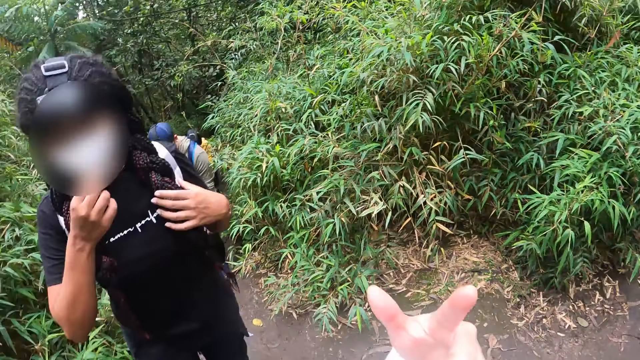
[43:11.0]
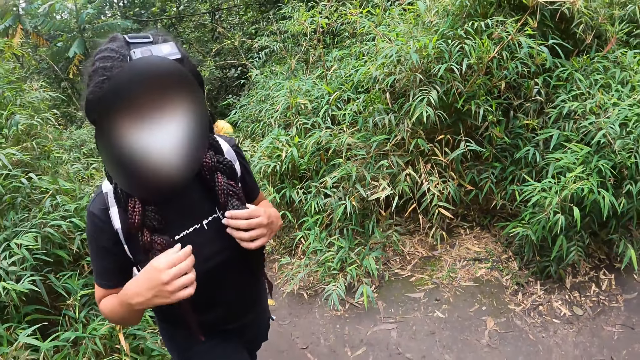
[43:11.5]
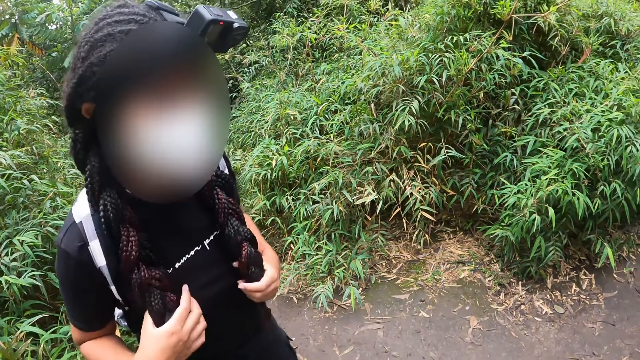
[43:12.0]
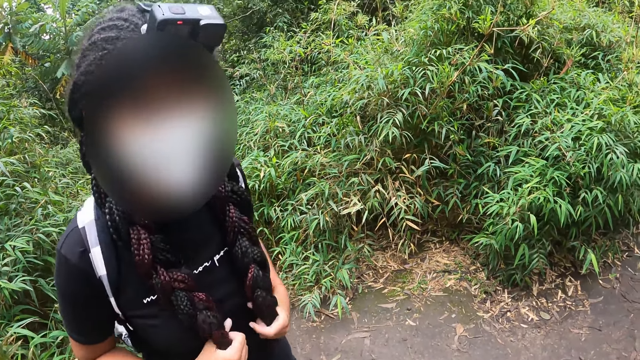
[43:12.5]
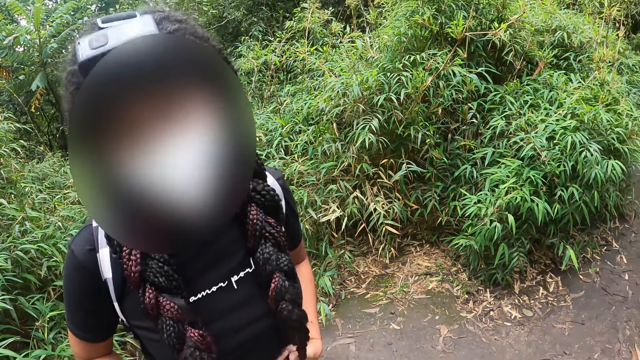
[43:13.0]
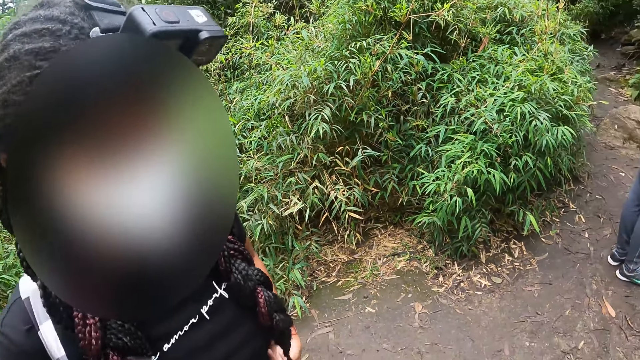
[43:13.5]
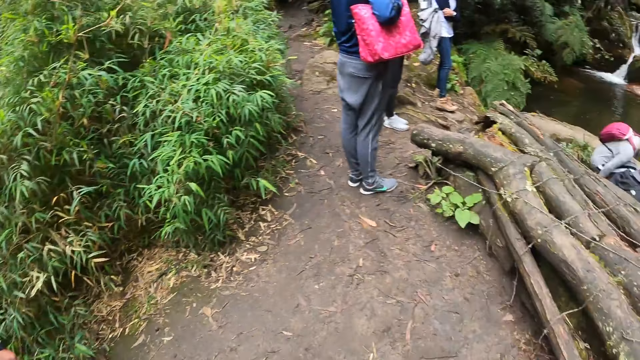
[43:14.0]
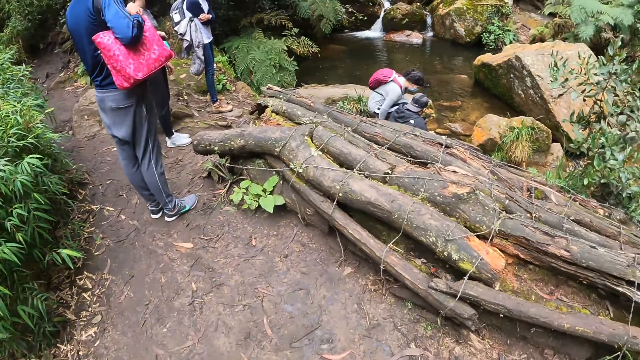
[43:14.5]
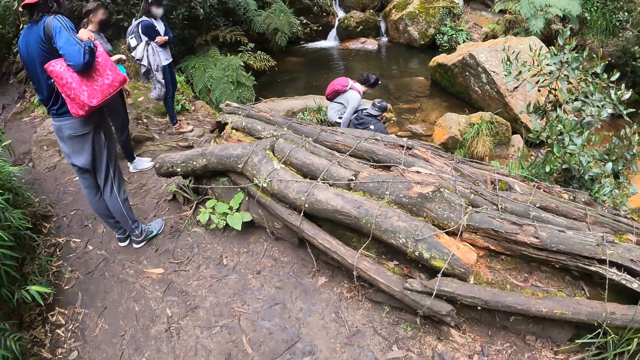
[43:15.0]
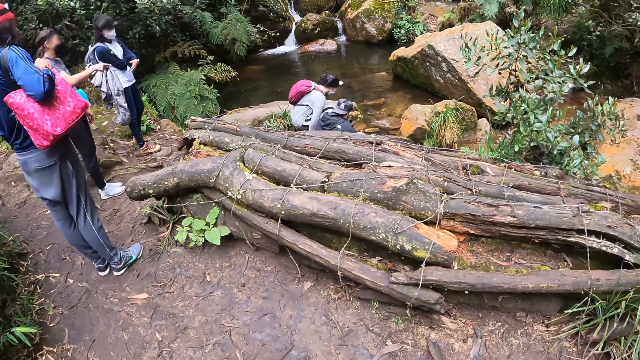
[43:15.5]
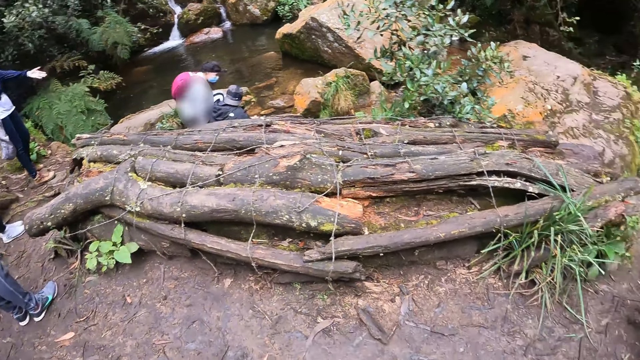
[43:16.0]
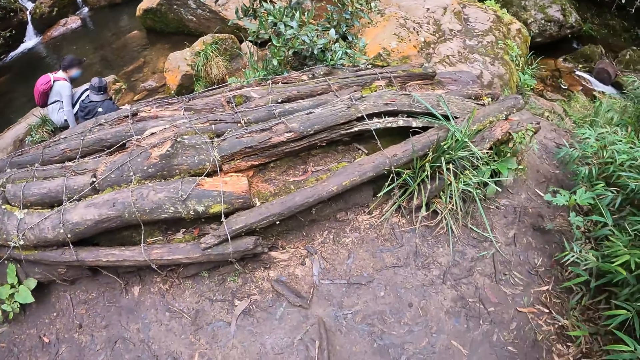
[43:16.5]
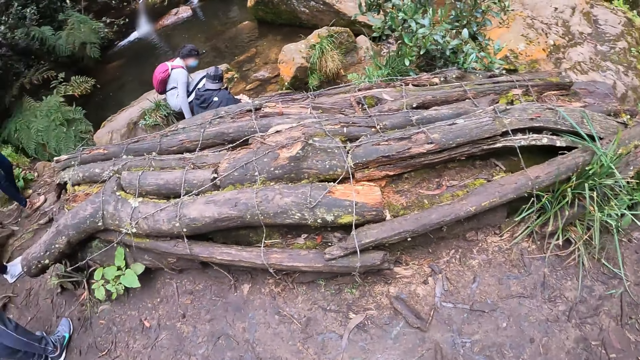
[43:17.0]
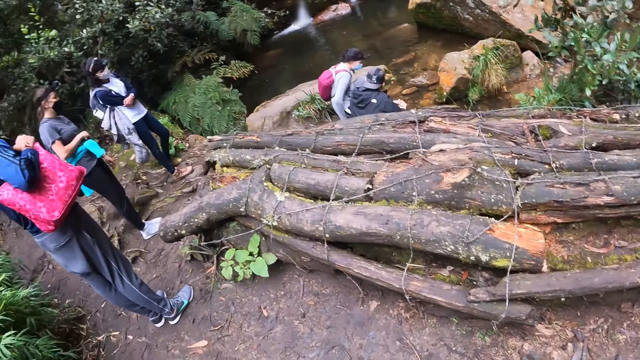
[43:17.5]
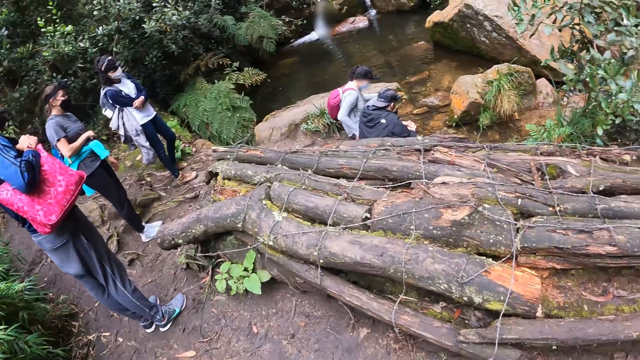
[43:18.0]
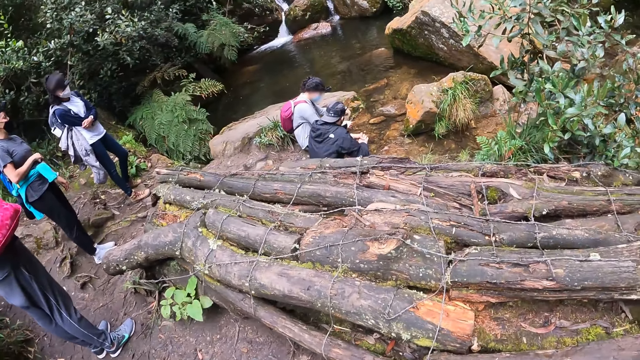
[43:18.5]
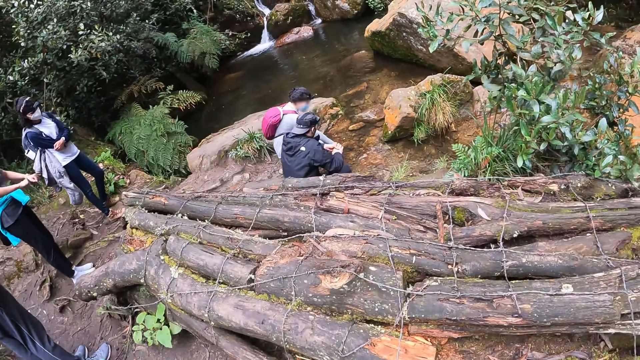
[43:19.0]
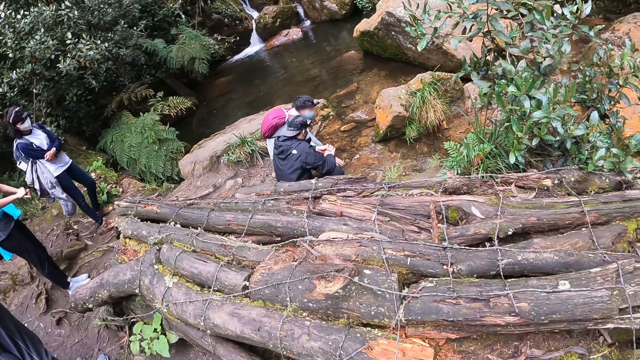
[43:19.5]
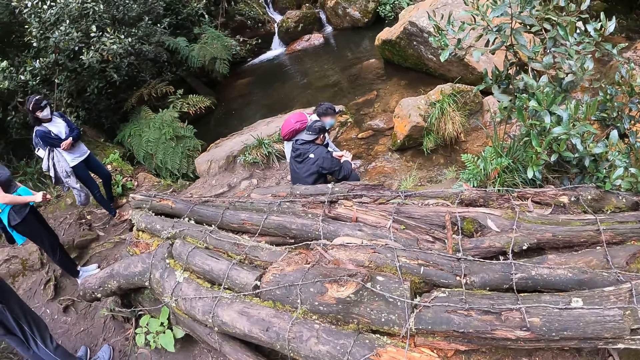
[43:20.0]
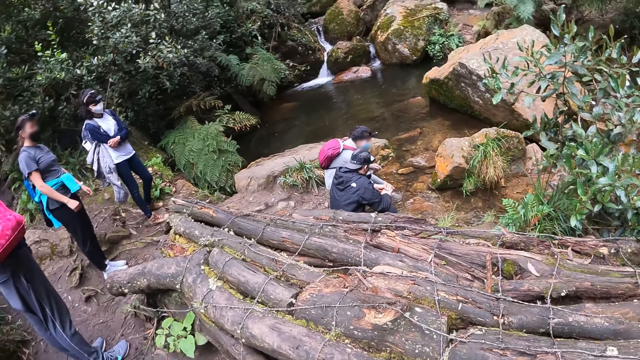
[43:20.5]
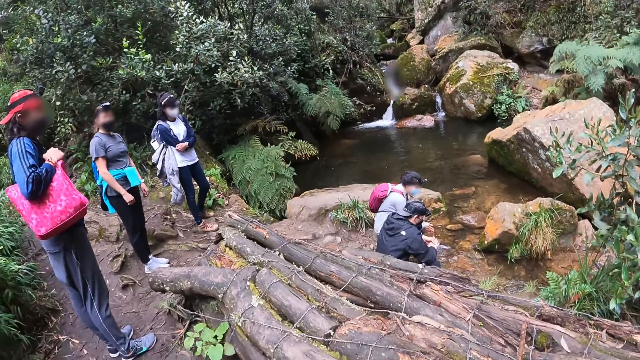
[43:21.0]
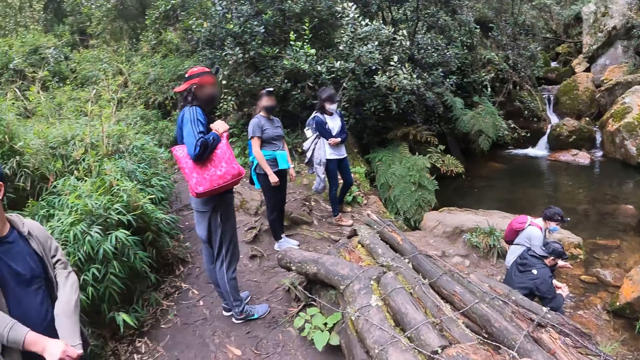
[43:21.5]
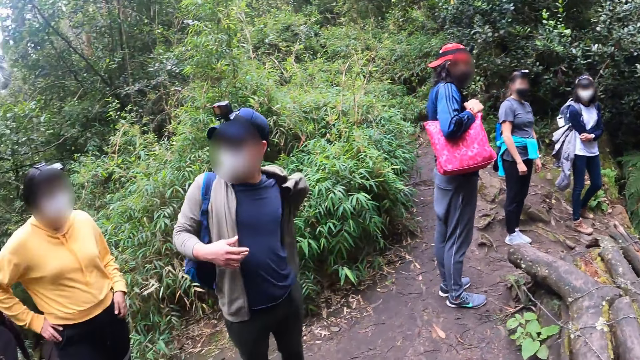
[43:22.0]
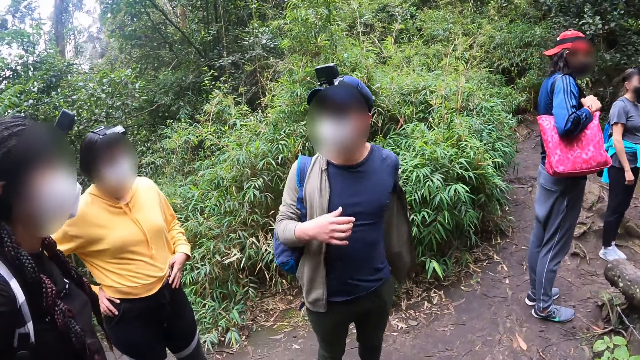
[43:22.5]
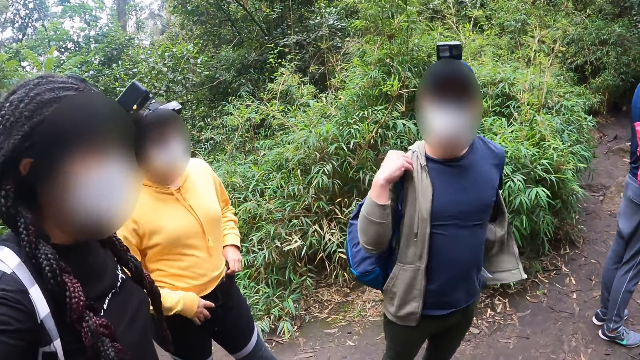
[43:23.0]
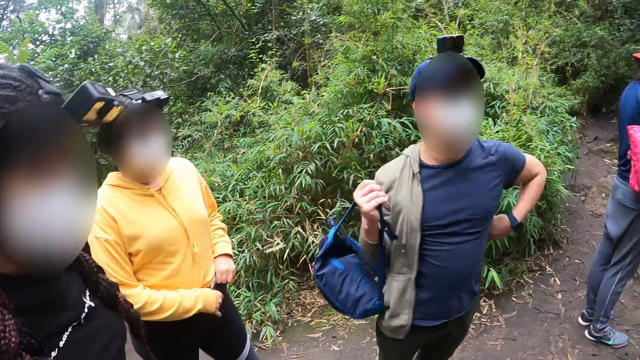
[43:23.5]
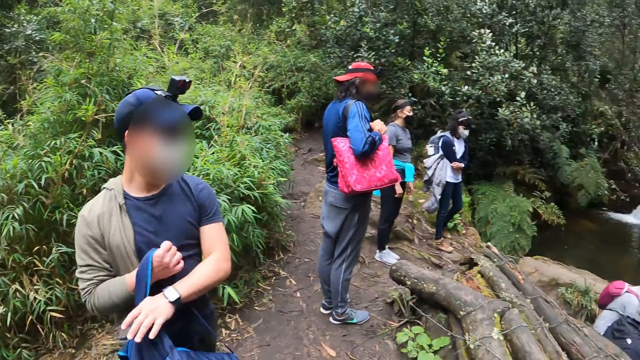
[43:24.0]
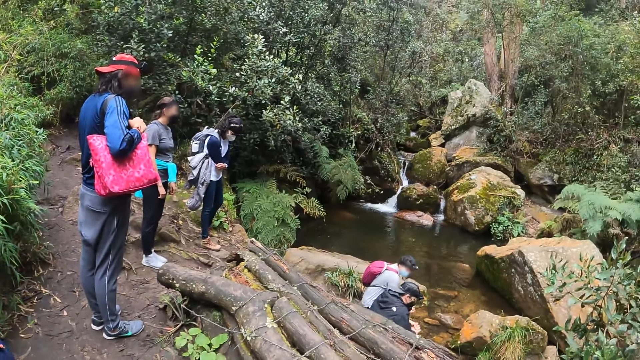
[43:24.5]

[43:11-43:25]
A woman sits down beside the stream. The woman touches the stream waters with her right hand. A man takes off his jacket beside the stream with both hands.

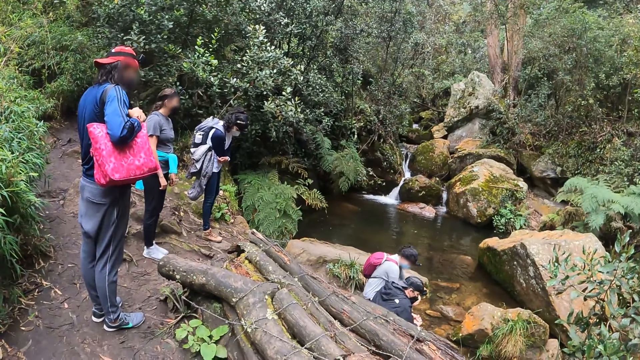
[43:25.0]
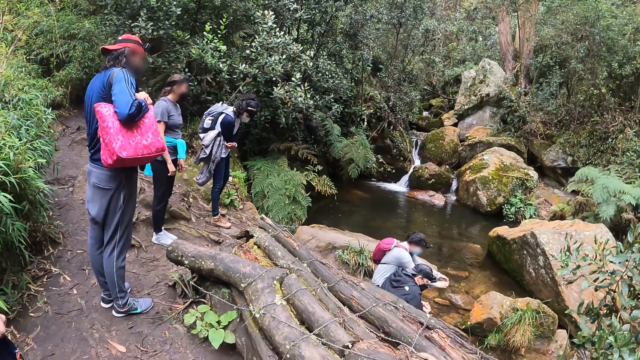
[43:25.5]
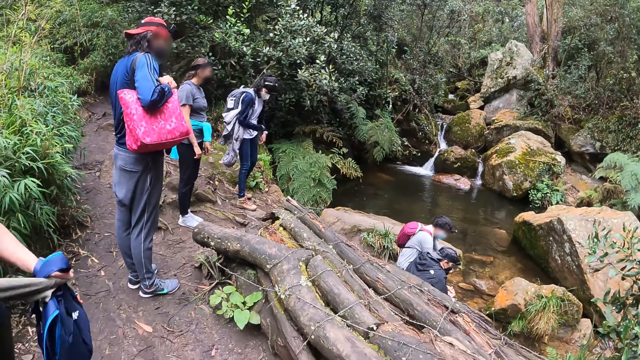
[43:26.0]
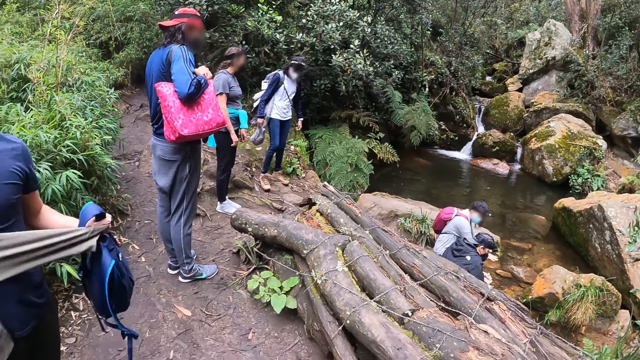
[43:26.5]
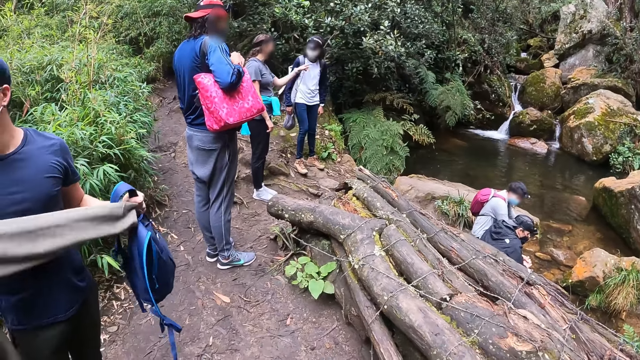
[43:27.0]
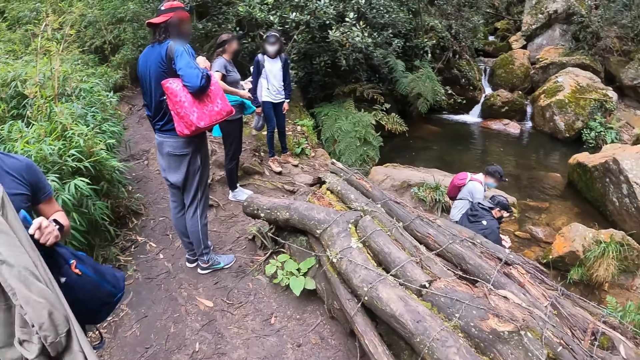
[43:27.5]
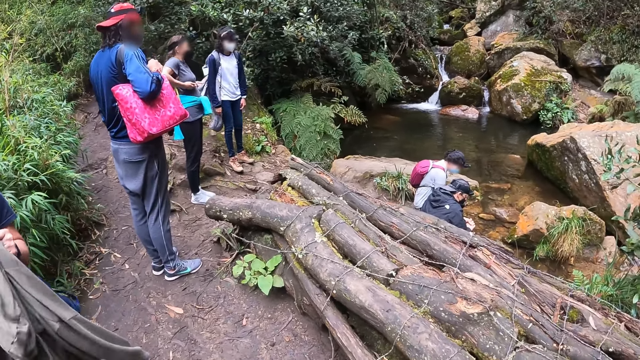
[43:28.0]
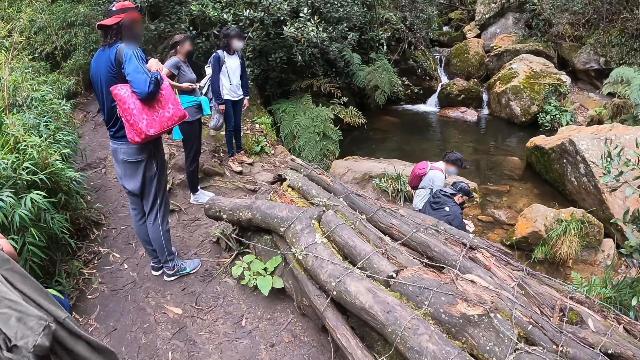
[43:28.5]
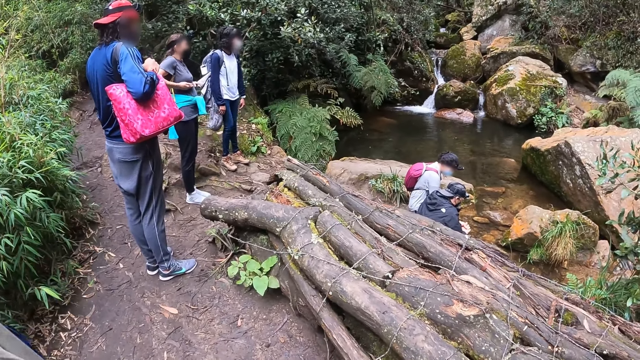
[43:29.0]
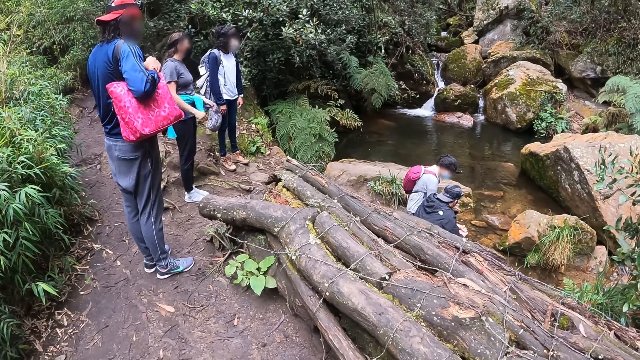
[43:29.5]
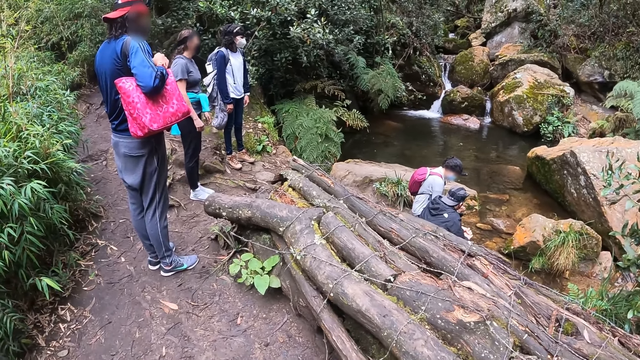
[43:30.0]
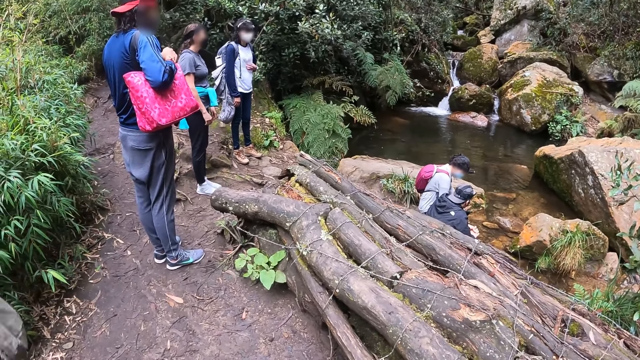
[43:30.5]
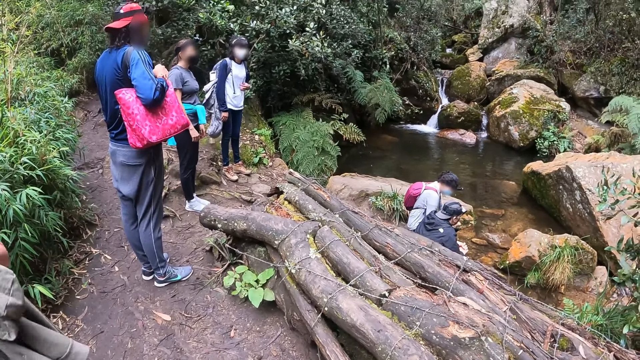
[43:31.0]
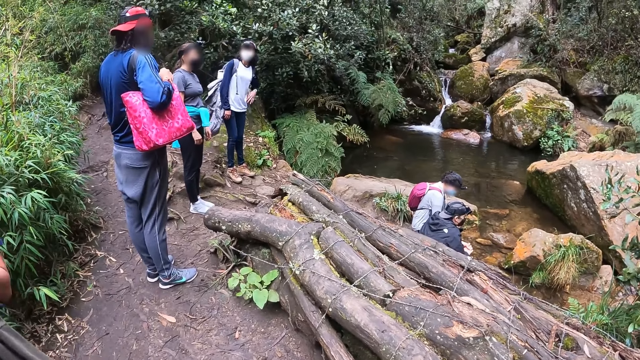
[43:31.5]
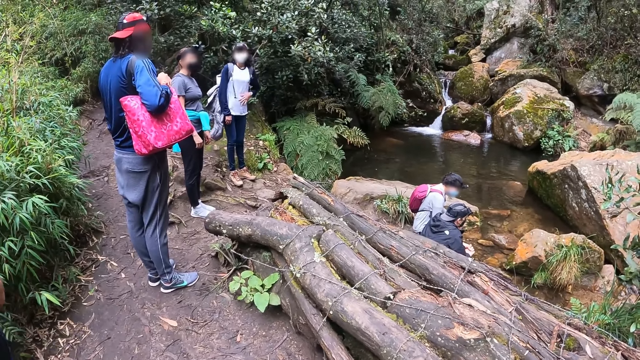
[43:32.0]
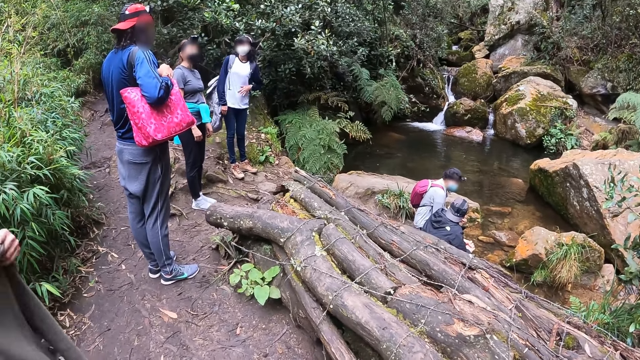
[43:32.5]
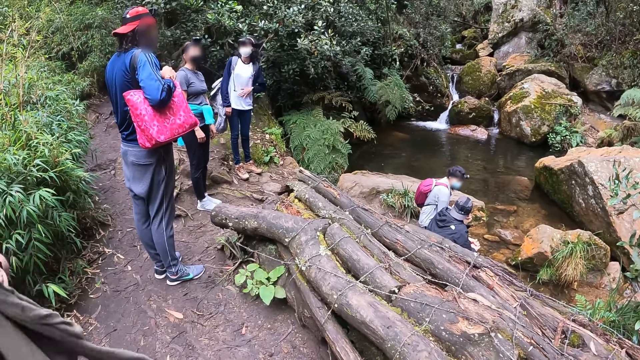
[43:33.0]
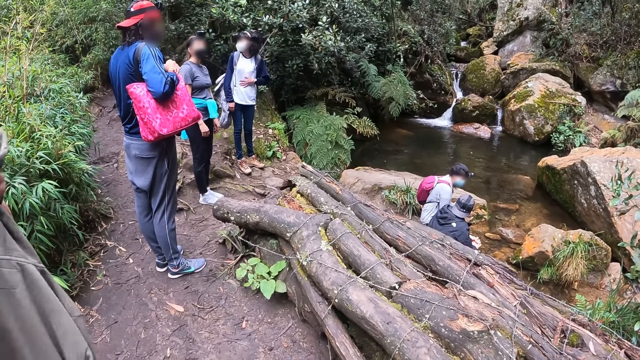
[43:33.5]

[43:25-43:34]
A woman interacts with another woman beside the stream. The other woman rubs her shirt with her left hand beside the stream.
